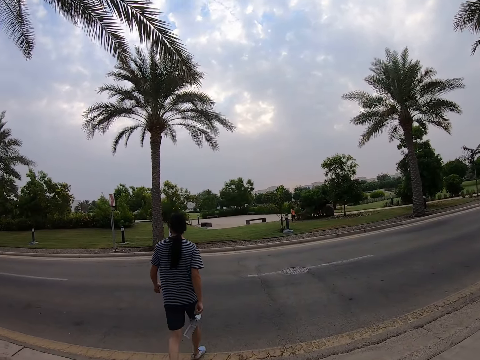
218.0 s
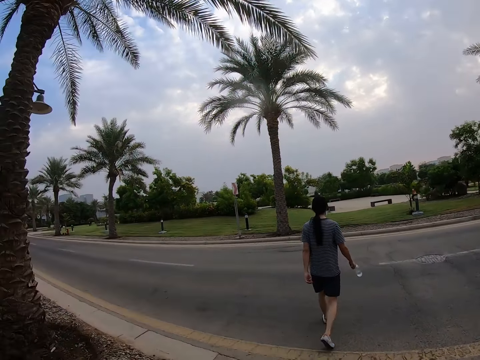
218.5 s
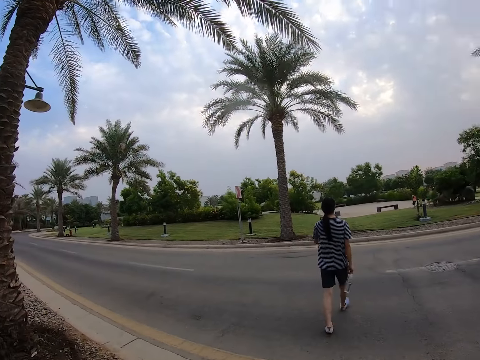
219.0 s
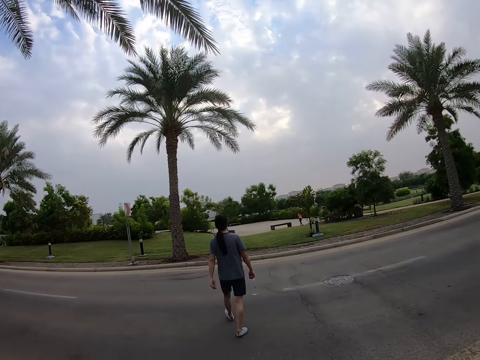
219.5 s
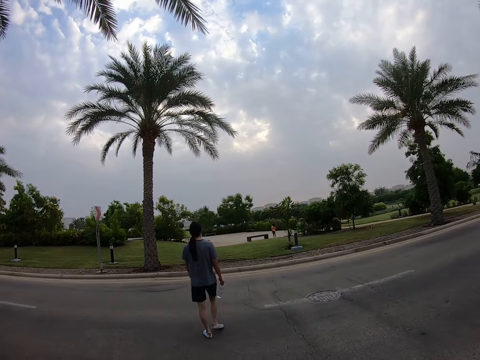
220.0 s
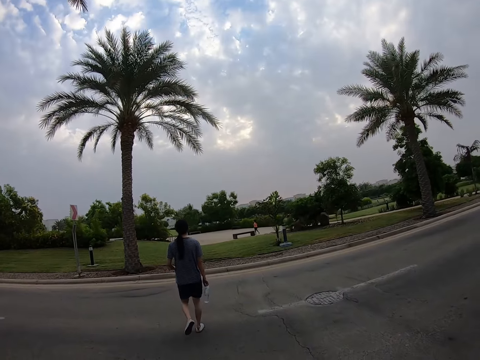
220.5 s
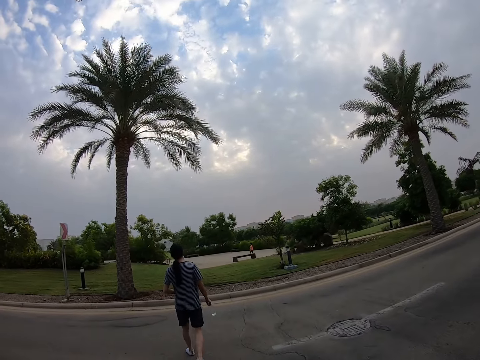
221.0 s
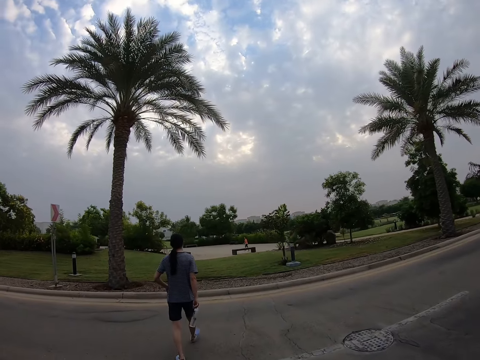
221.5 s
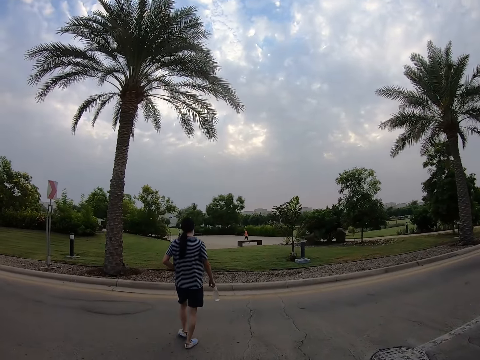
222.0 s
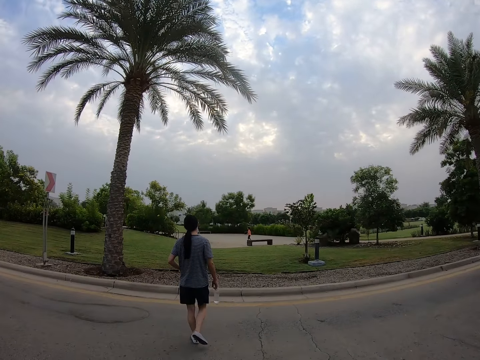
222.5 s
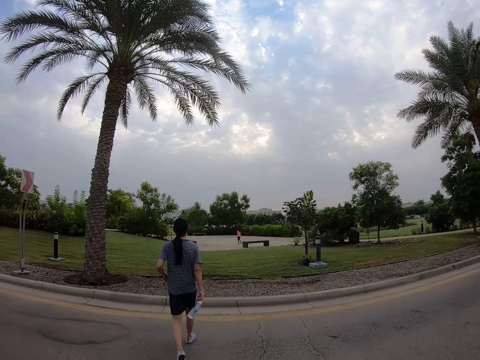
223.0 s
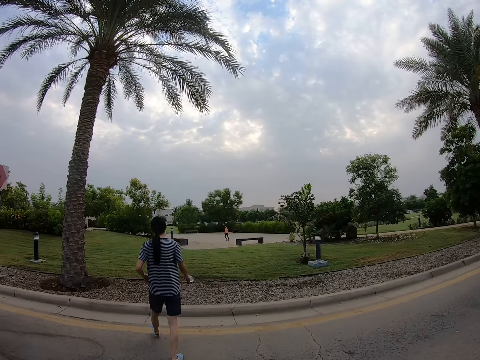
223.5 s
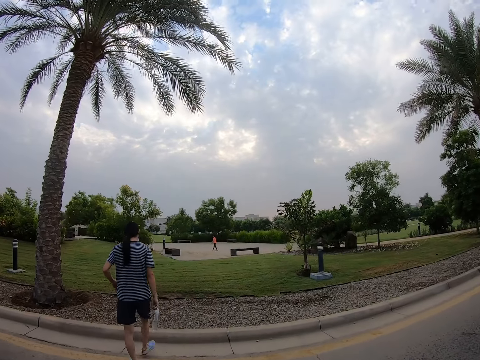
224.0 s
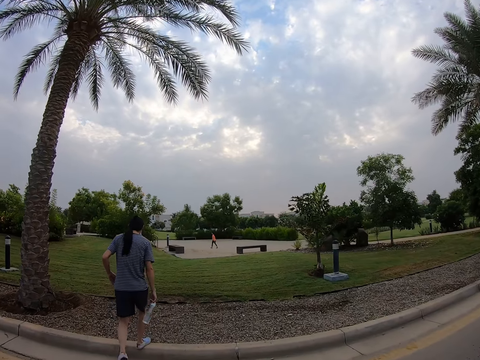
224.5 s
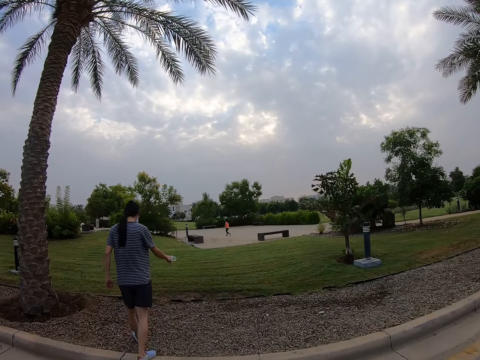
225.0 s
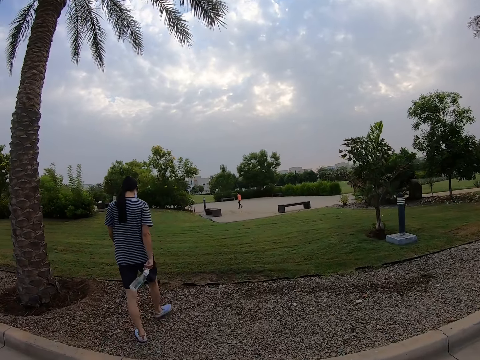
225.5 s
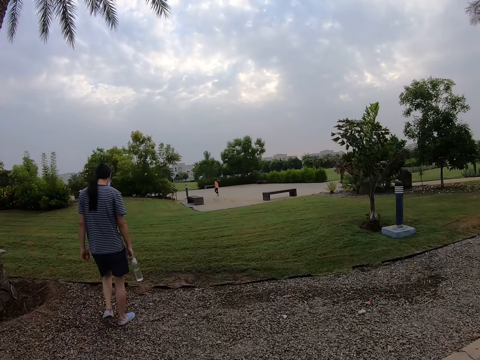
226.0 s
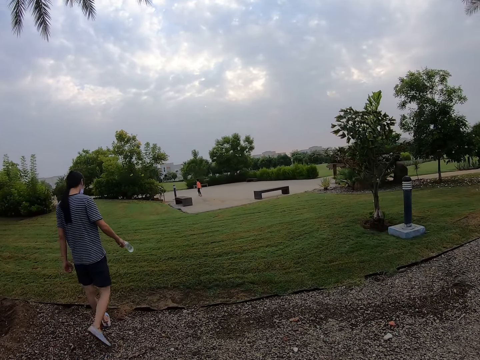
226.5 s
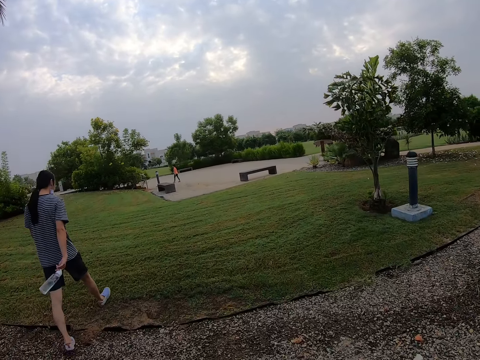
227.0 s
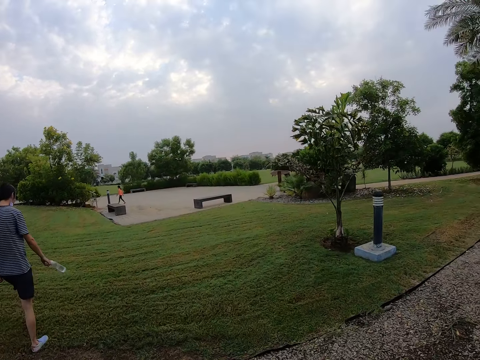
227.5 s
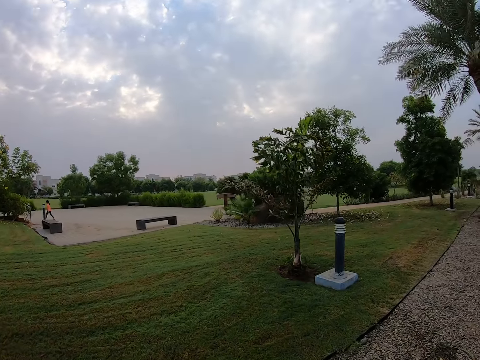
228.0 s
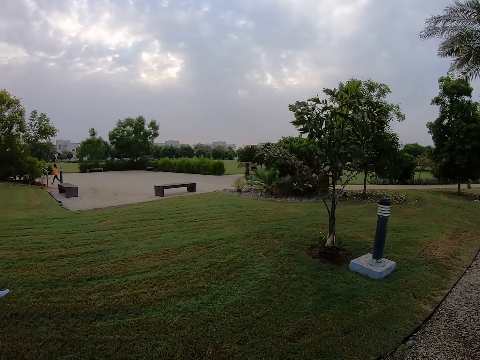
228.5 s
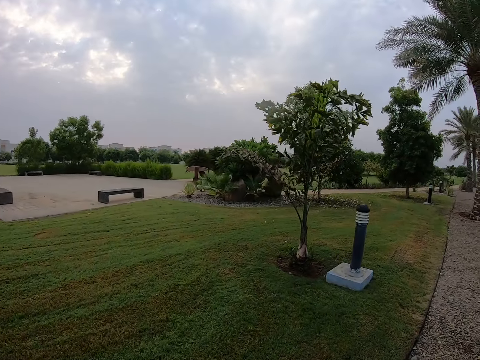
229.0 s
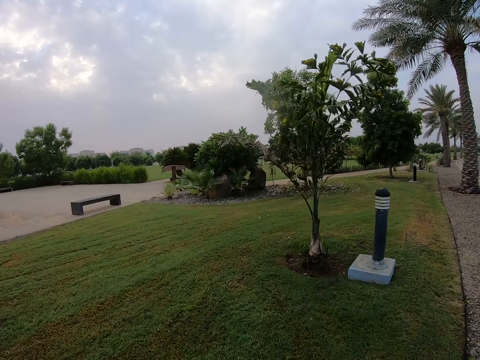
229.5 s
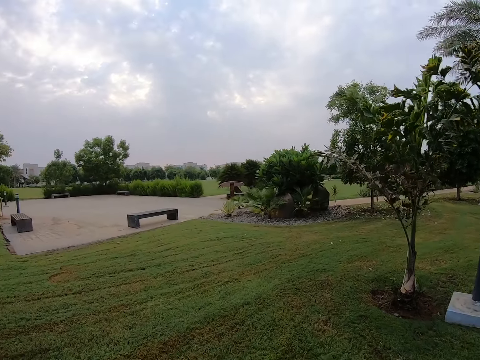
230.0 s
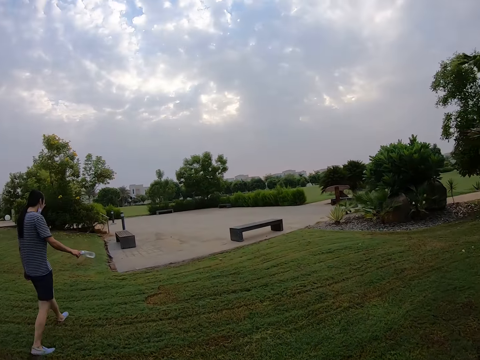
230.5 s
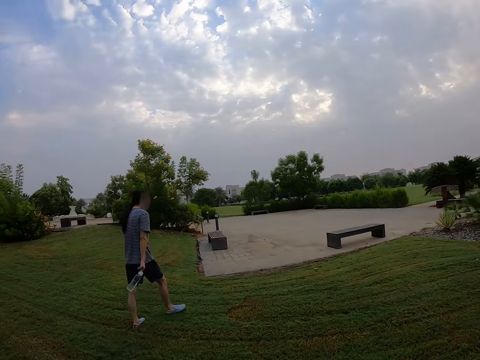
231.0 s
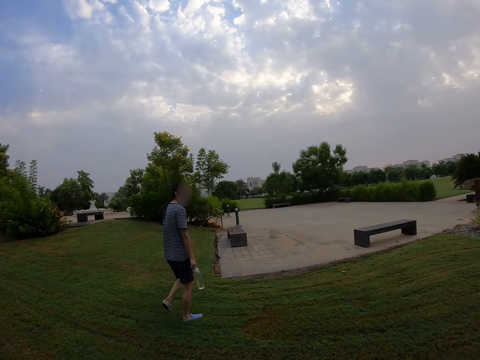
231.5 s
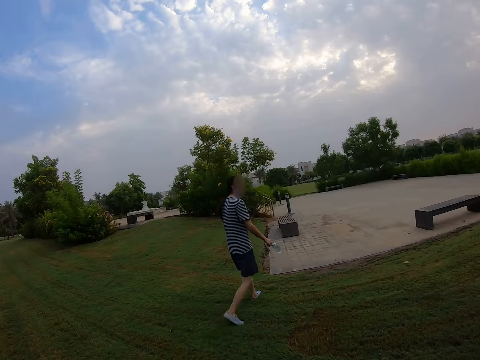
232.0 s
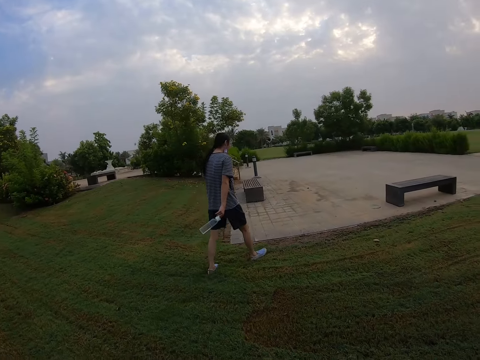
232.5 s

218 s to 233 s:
The camera wearer looks across the road. They walk across the road. A man walks around the park. The camera wearer and the man walk around the park.

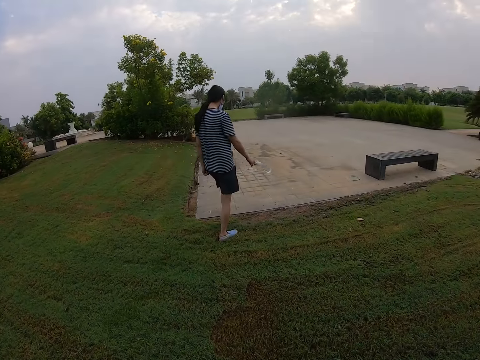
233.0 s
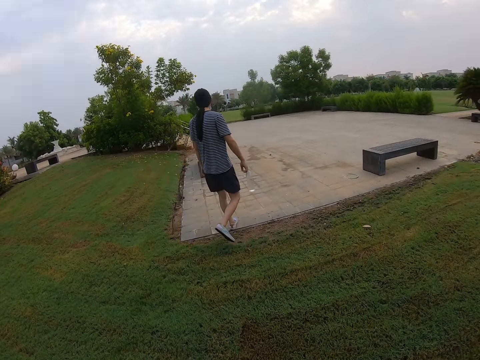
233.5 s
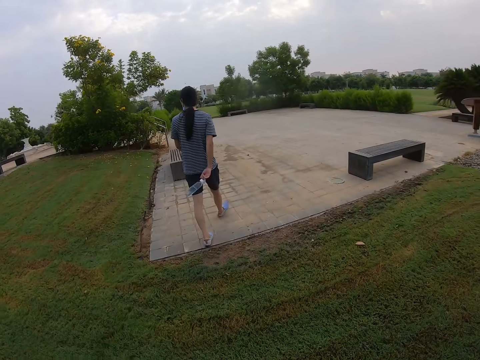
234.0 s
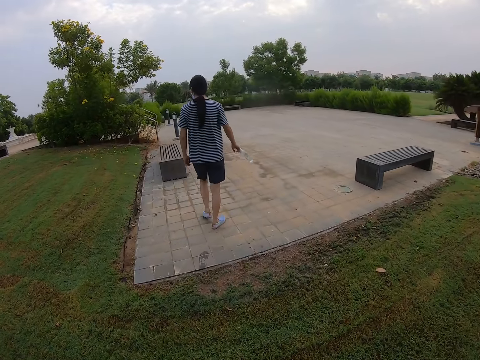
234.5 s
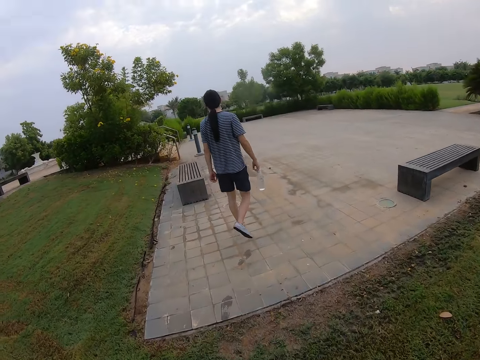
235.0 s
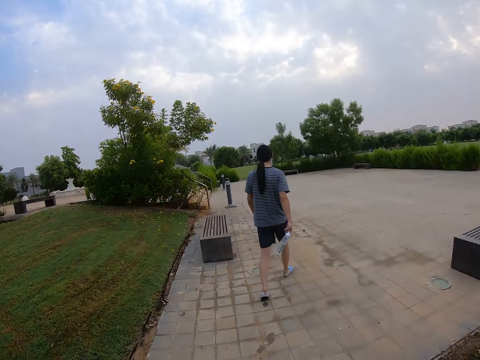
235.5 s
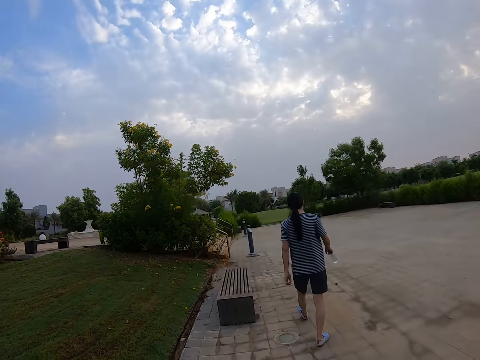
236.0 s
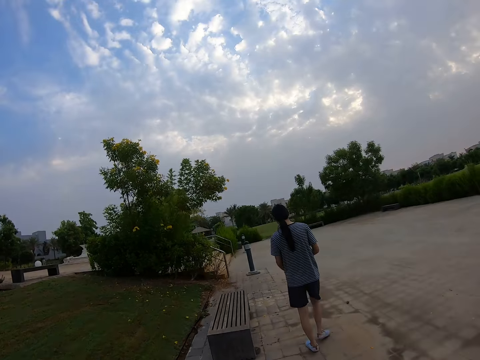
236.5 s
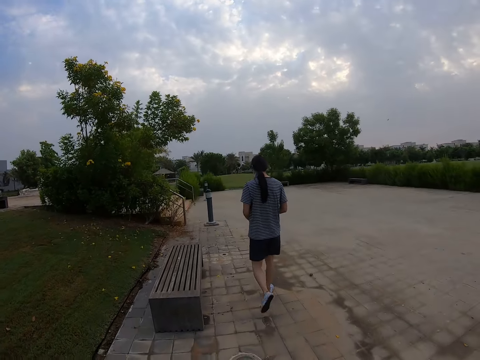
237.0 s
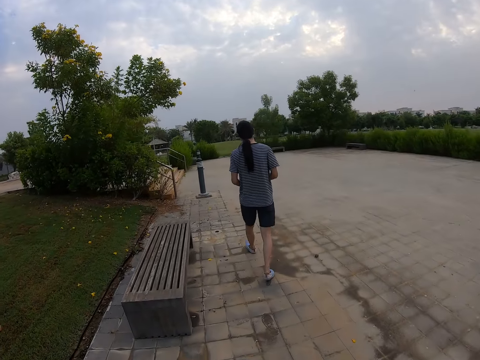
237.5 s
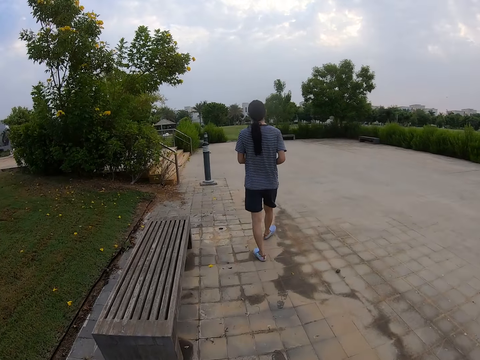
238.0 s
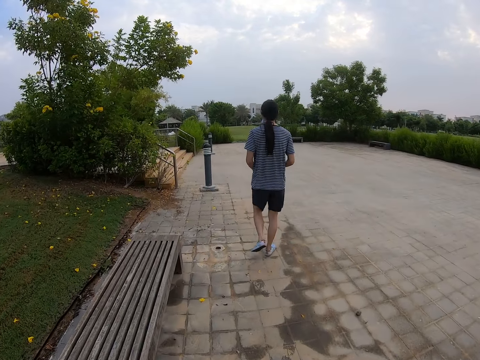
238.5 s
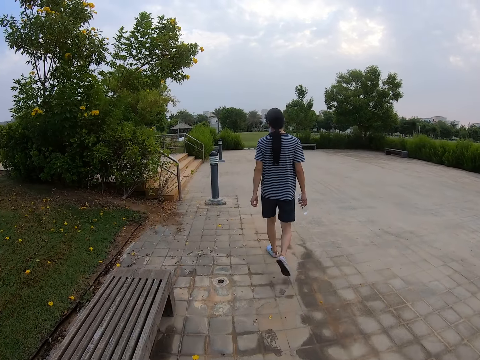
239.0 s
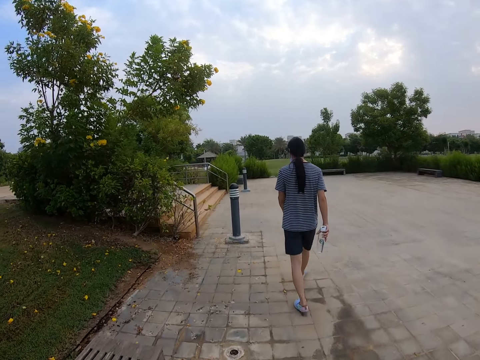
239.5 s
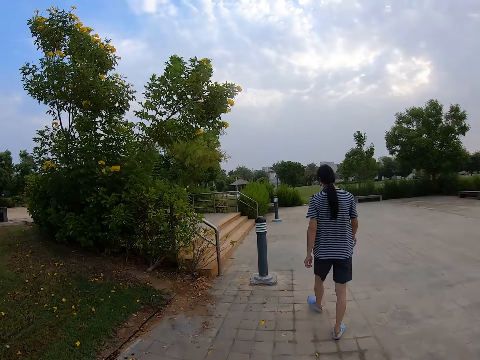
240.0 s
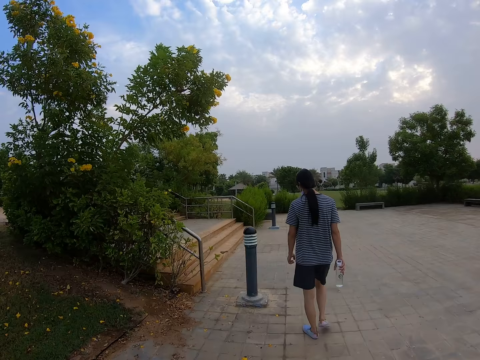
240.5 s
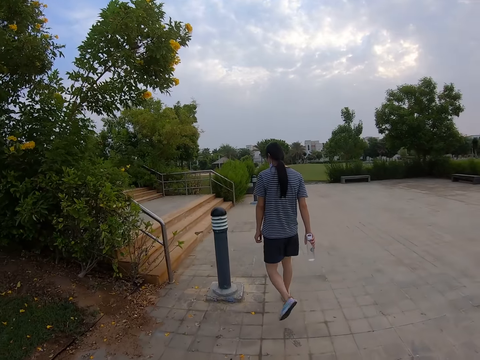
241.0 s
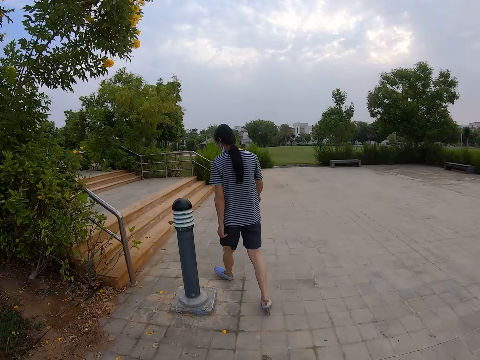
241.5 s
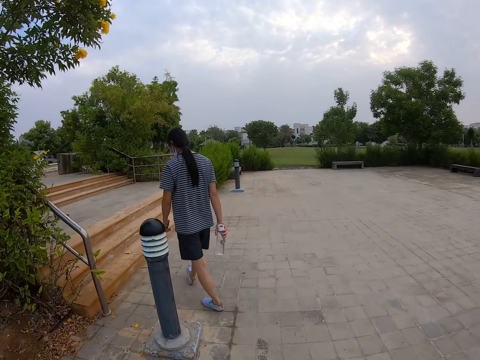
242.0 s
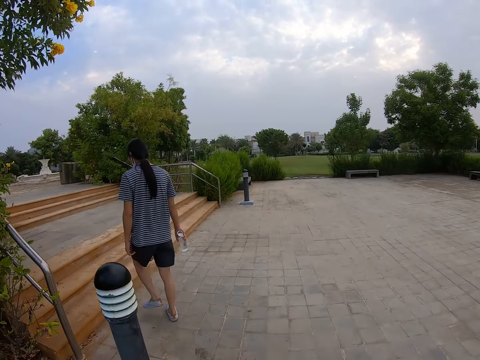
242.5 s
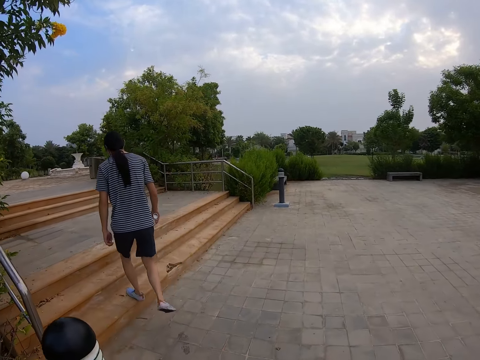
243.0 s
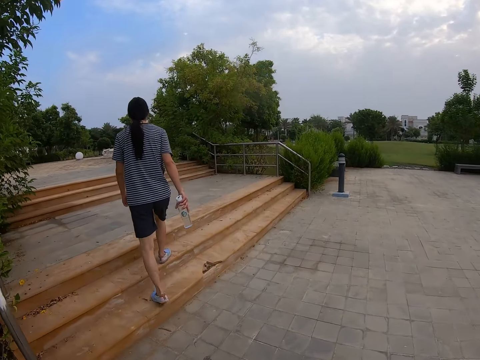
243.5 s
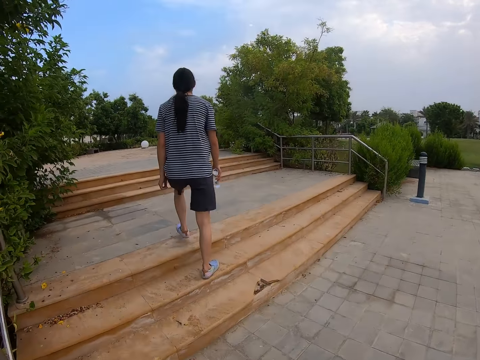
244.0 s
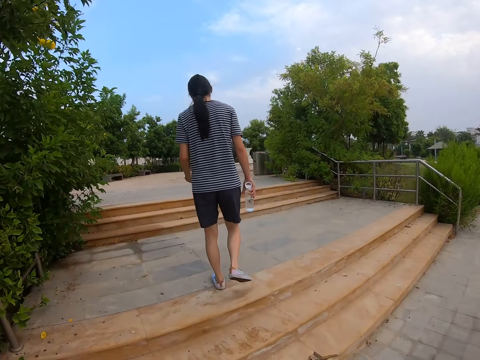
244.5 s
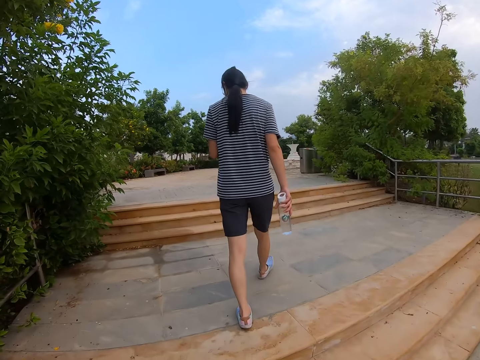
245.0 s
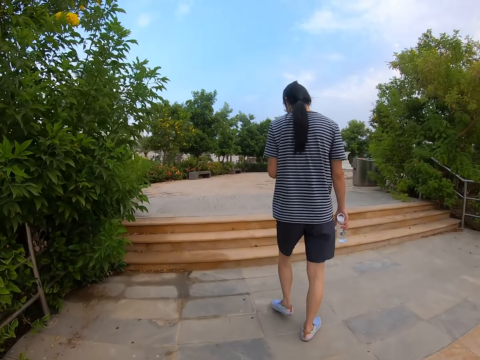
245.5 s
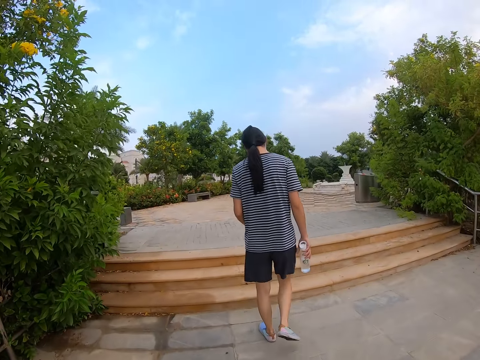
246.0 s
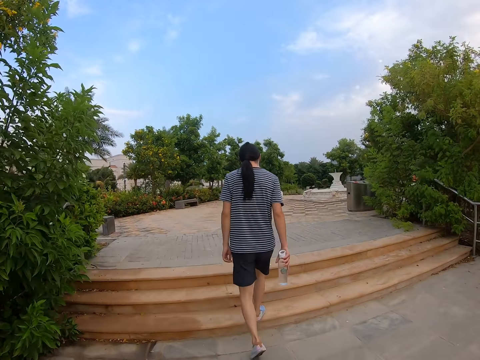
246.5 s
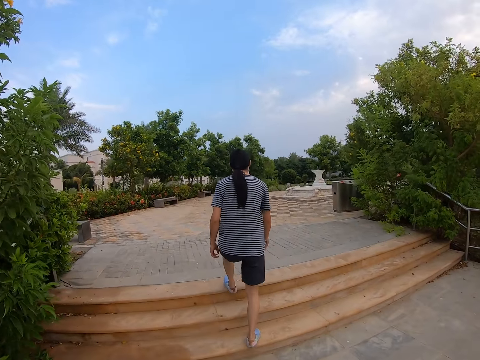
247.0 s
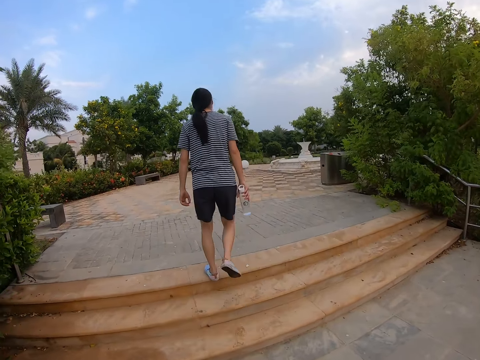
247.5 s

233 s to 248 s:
A man ascends the stairs. The camera wearer ascends the stairs. The man ascends the stairs.
